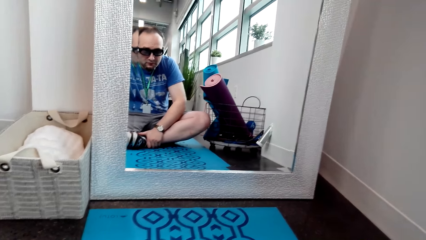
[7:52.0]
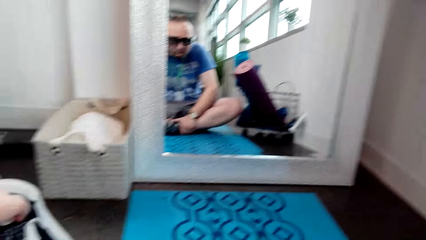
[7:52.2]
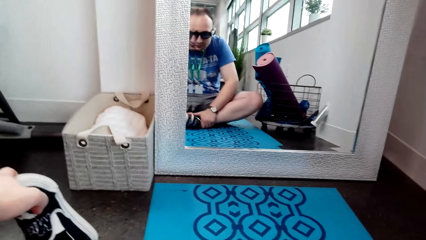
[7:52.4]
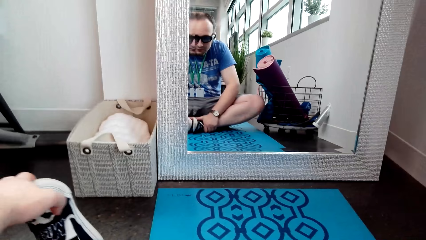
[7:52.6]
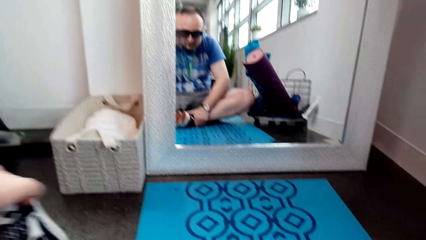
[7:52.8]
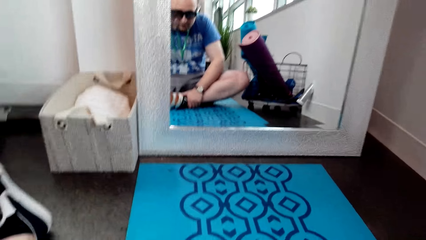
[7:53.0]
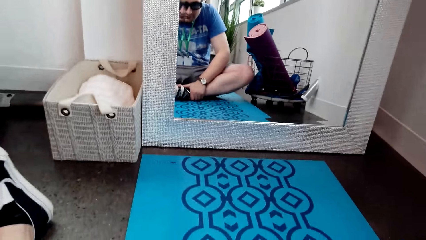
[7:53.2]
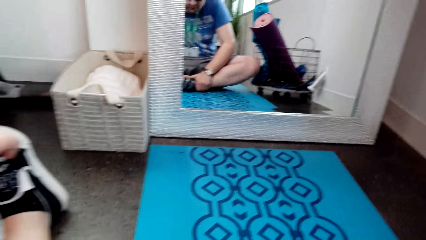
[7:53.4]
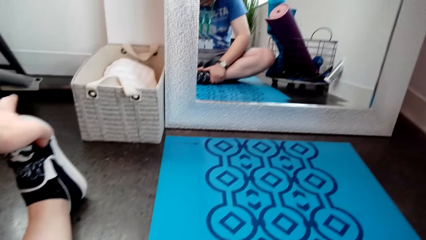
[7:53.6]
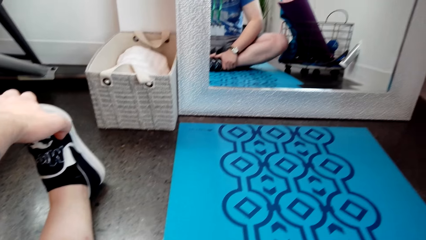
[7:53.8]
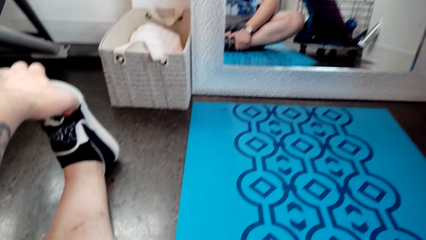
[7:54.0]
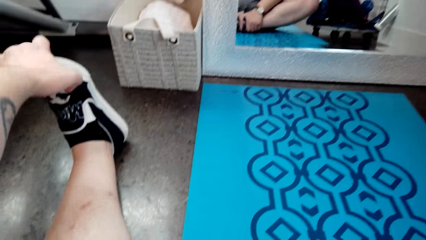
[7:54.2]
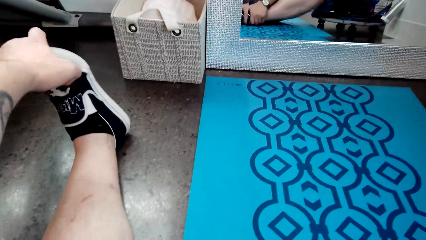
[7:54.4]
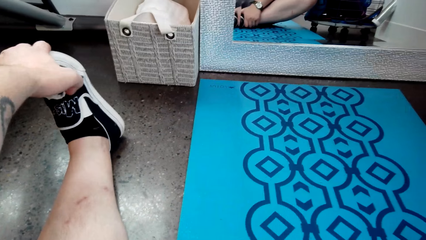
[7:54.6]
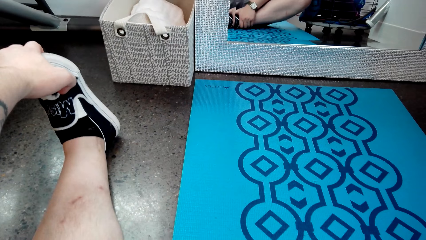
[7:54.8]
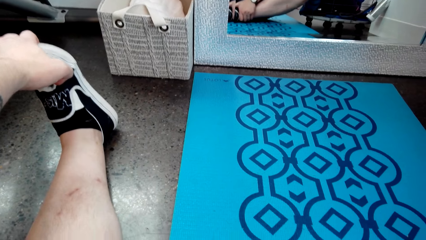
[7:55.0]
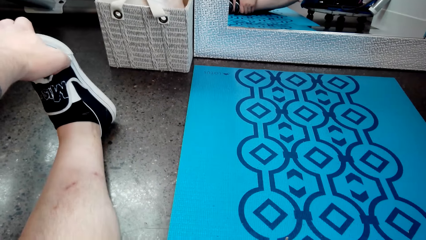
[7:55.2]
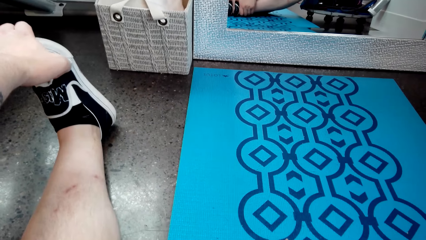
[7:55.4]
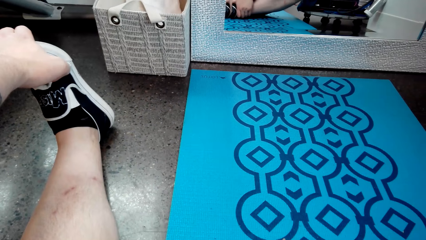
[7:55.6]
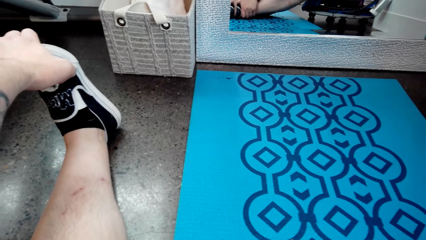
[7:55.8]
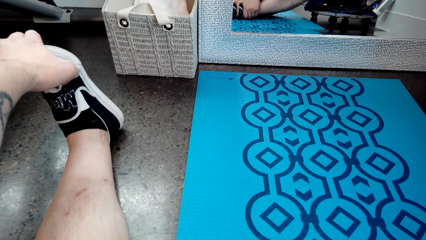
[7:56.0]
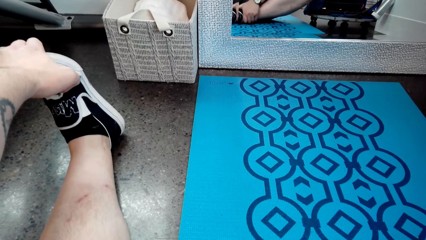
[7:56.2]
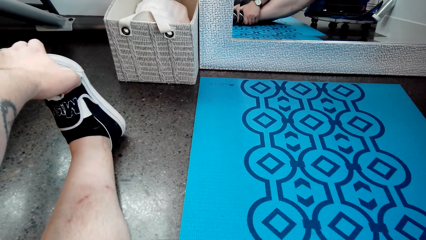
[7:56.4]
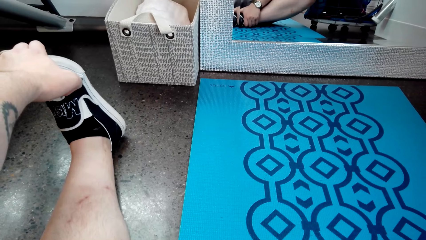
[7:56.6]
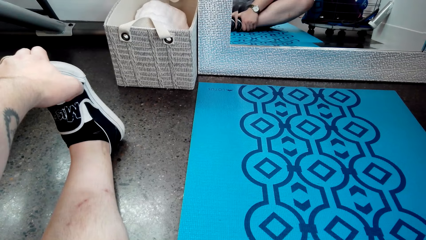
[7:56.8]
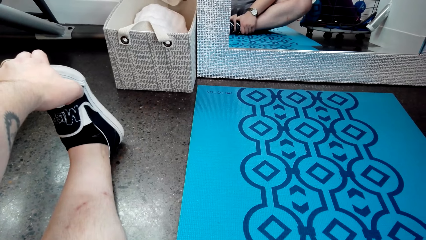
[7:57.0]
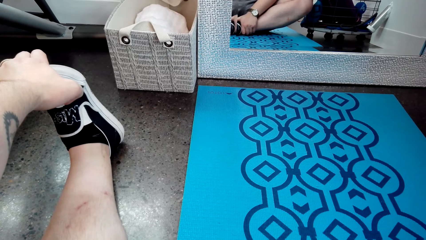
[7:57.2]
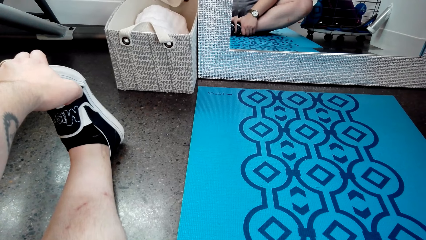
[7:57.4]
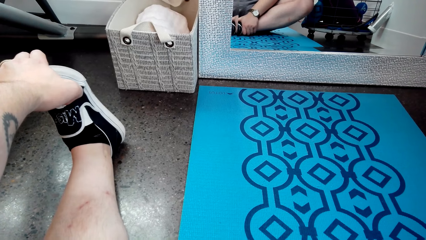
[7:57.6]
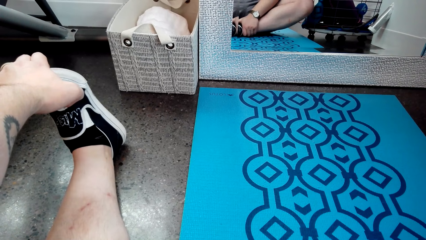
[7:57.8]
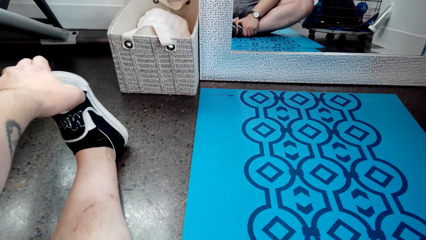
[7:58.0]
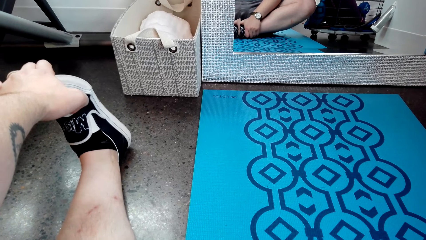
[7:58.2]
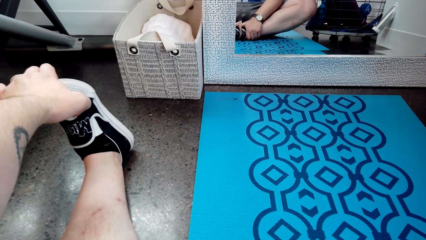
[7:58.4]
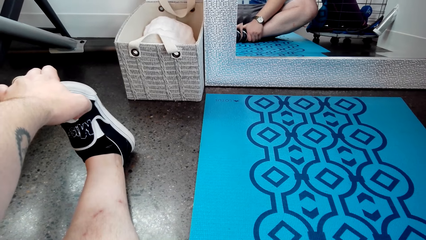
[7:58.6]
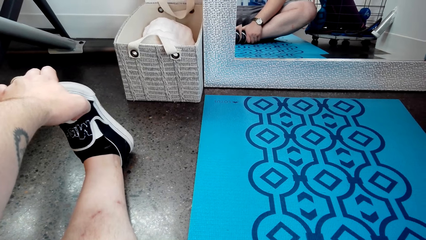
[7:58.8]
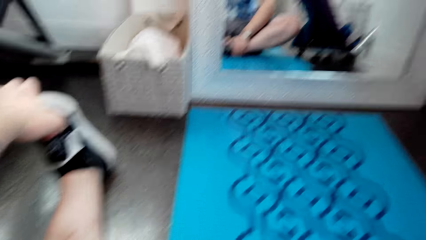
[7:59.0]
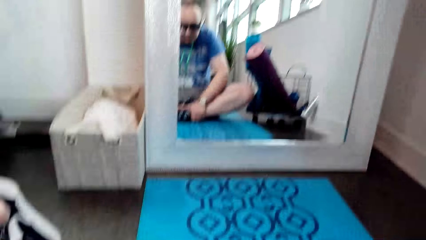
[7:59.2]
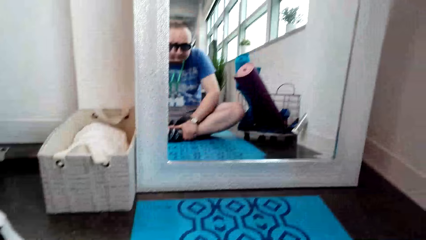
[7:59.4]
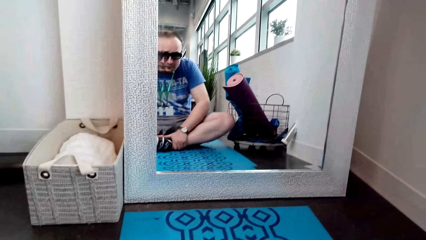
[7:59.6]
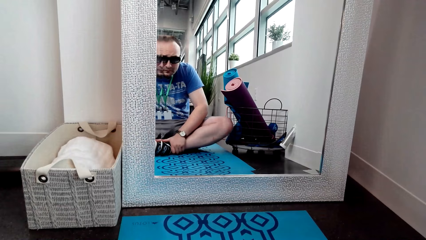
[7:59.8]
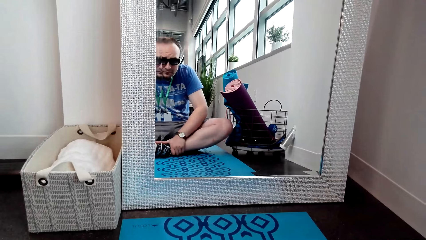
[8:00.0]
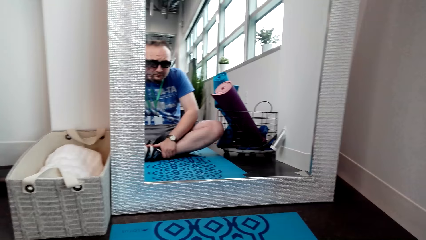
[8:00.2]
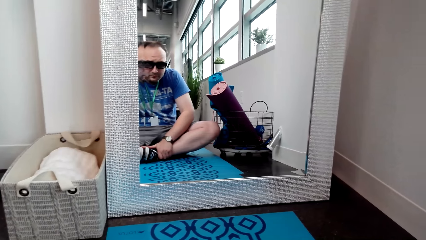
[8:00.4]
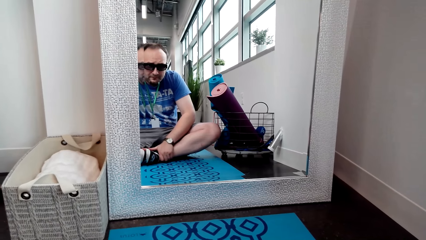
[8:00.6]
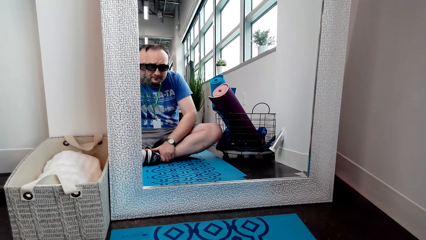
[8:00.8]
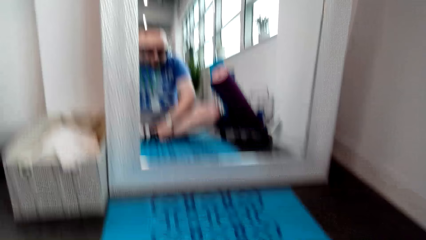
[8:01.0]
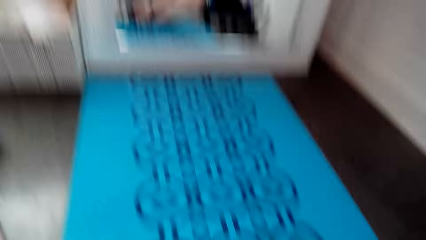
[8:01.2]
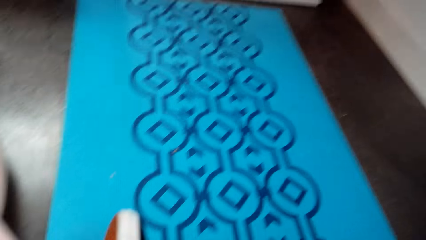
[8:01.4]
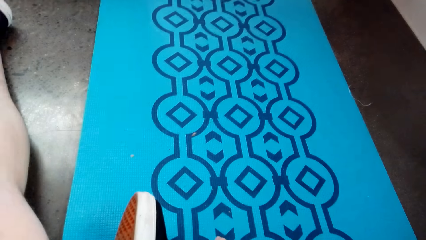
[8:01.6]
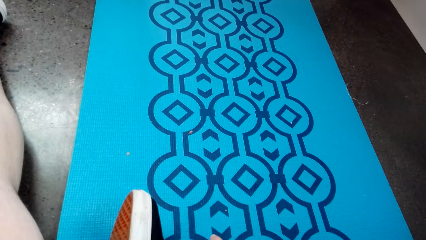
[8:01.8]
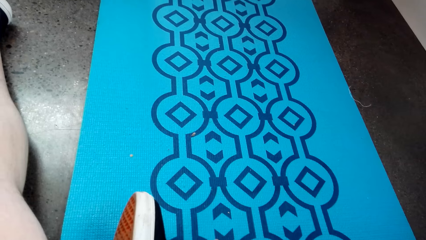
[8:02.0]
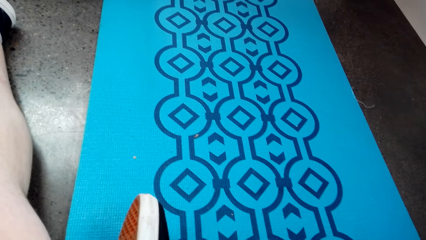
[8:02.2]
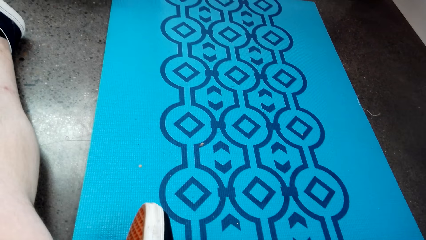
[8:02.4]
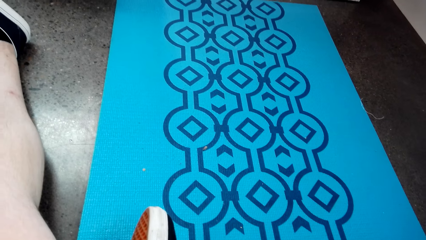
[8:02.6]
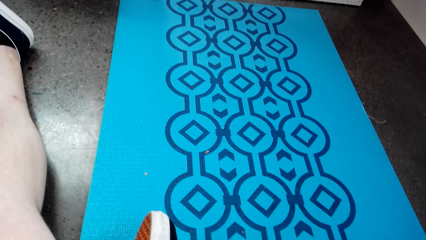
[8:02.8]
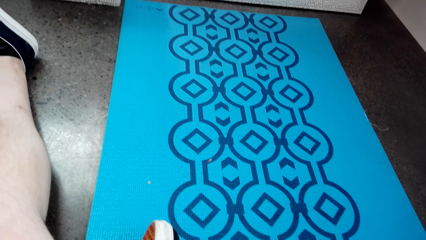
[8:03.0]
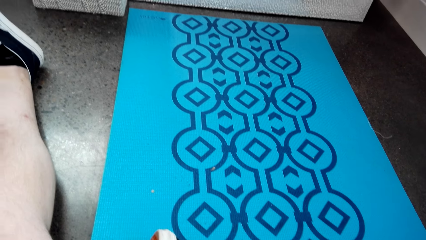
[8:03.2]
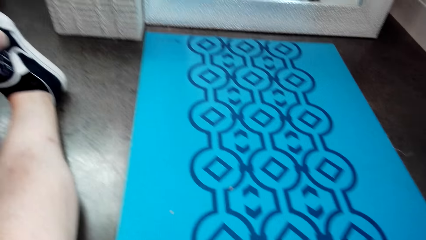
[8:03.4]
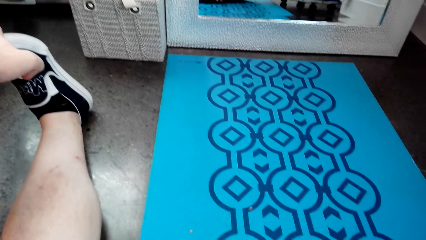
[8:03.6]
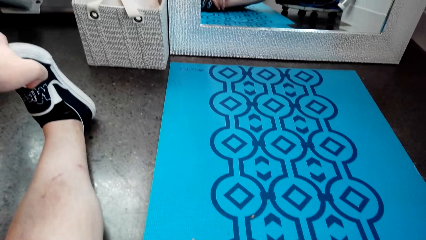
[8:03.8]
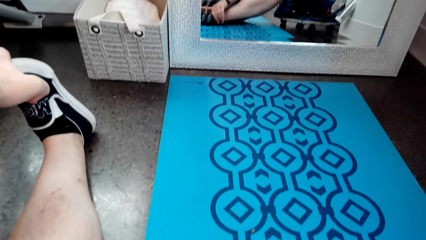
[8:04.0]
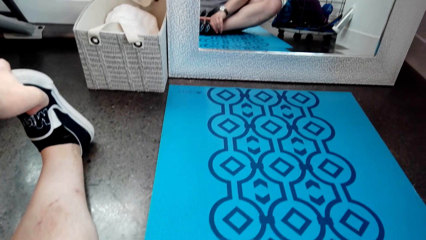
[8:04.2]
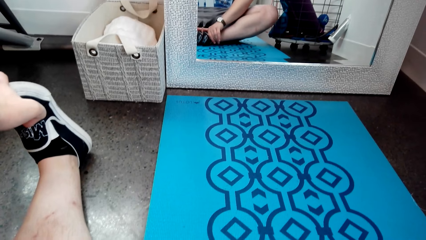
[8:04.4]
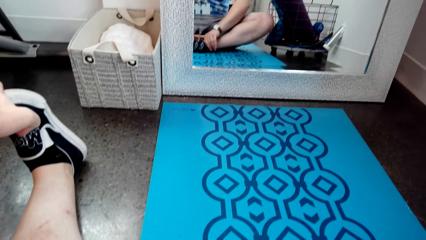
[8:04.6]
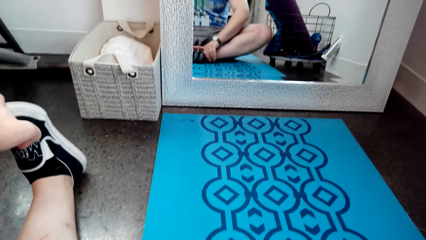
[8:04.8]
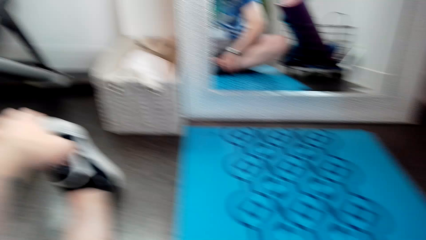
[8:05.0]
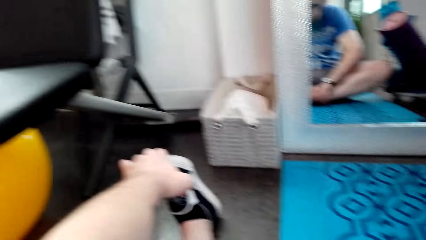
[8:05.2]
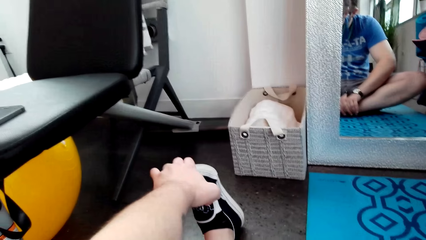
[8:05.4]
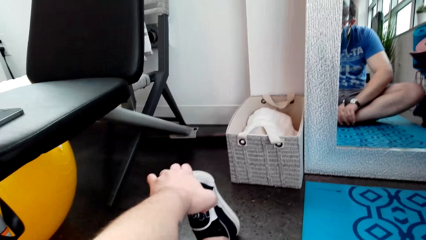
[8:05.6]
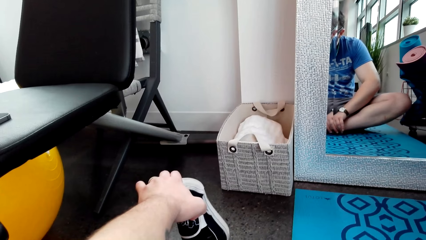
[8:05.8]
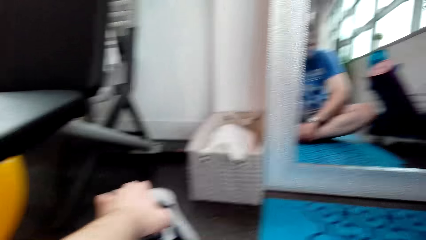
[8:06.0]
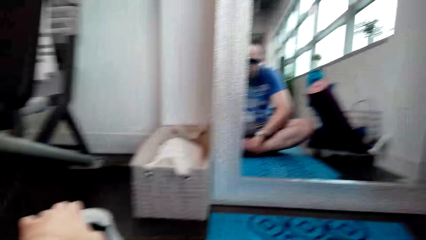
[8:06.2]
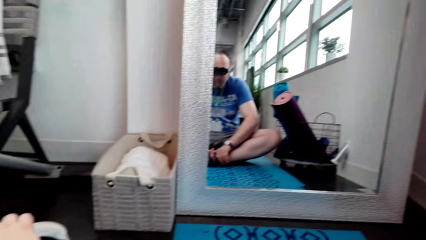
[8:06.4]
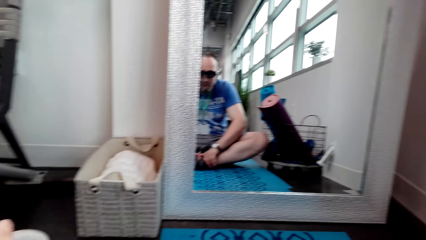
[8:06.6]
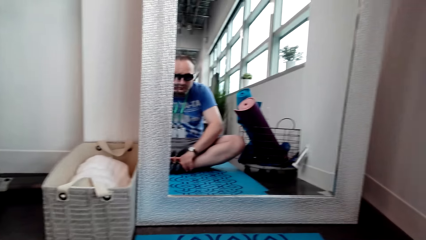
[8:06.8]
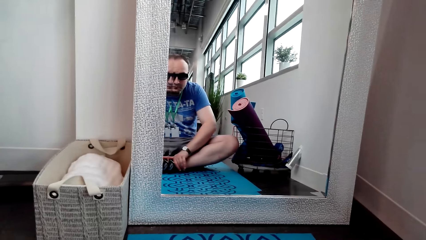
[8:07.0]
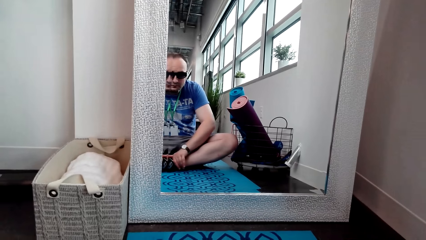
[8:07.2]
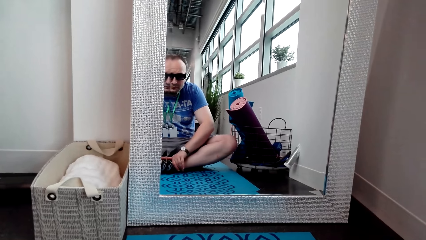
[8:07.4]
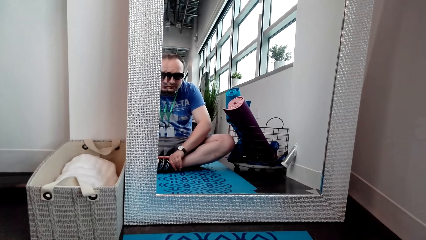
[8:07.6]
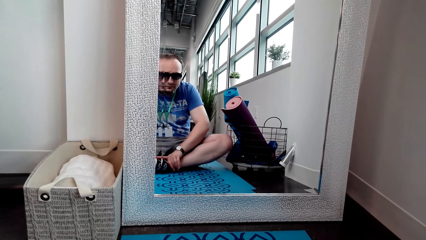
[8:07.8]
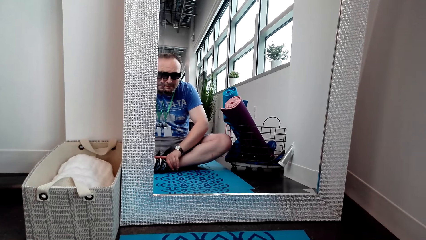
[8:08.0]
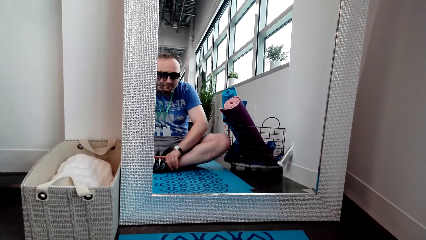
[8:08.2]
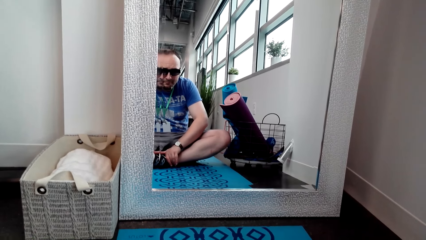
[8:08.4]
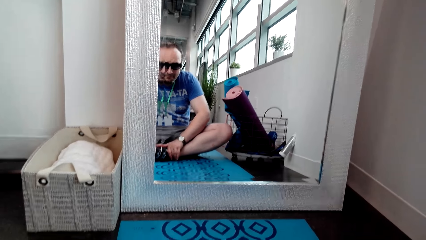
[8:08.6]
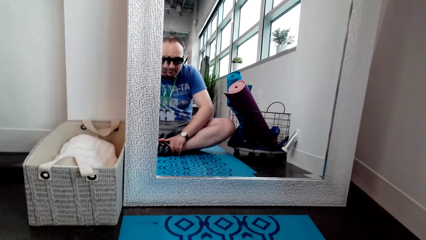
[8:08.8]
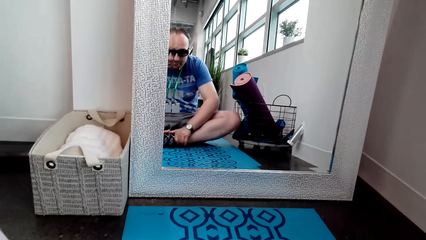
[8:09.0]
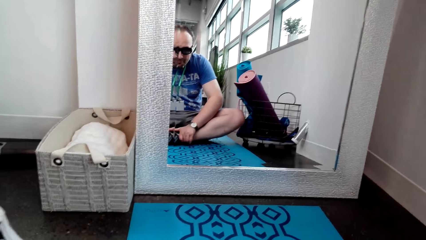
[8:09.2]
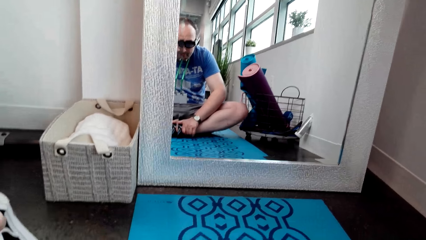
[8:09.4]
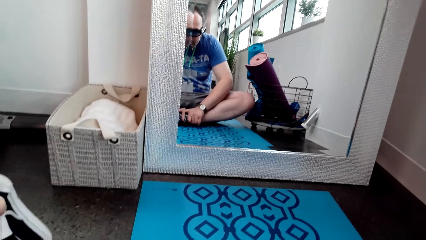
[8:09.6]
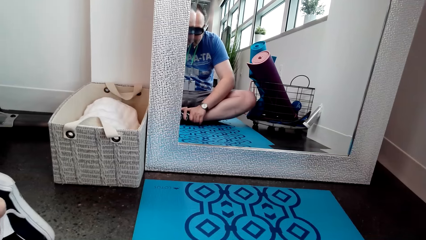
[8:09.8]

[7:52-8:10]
The camera wearer stares at the mirror. They stretch the left leg. They stare at the mirror.
